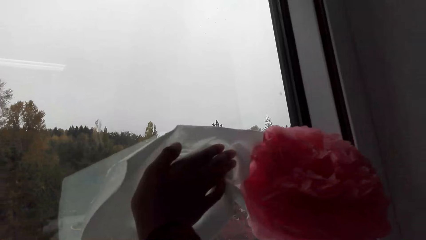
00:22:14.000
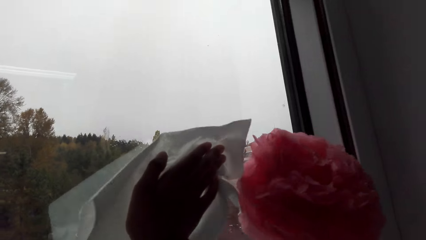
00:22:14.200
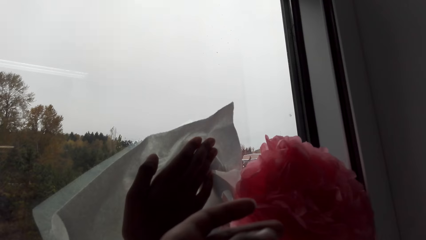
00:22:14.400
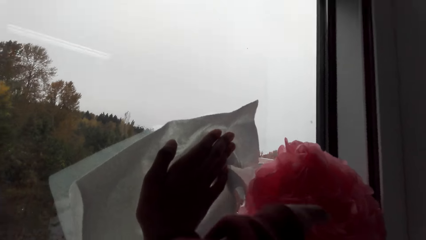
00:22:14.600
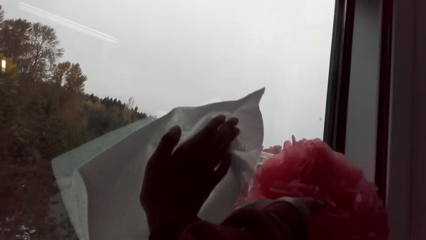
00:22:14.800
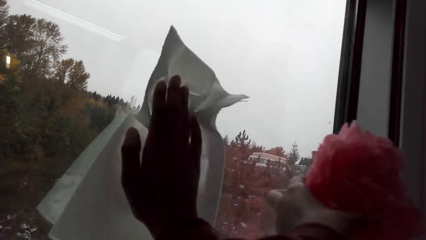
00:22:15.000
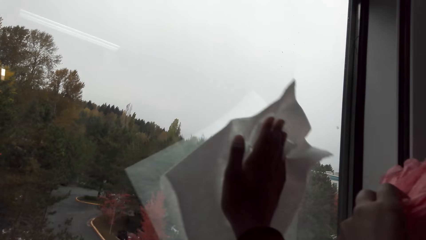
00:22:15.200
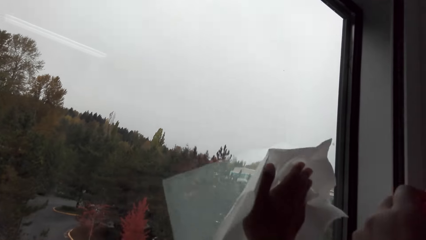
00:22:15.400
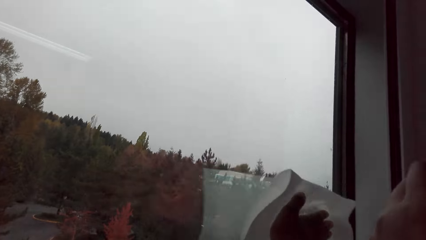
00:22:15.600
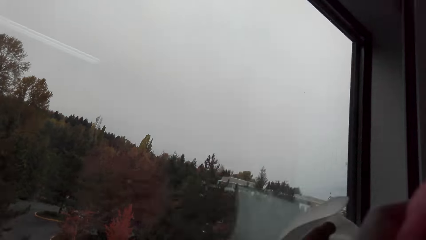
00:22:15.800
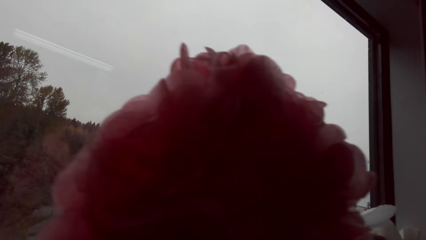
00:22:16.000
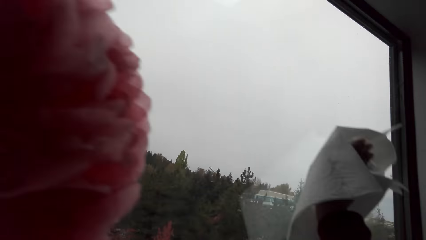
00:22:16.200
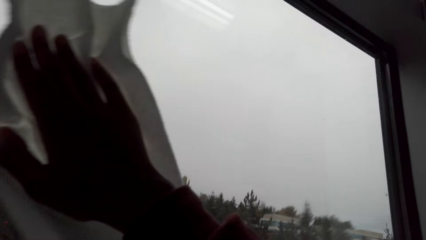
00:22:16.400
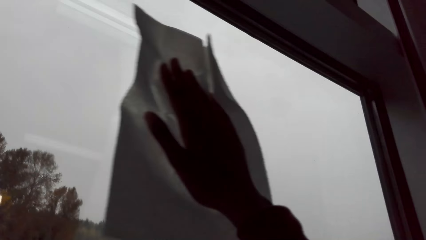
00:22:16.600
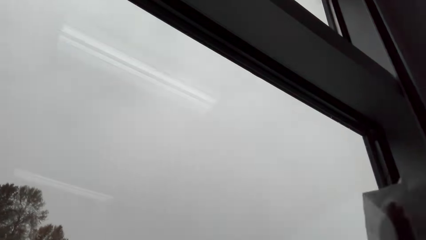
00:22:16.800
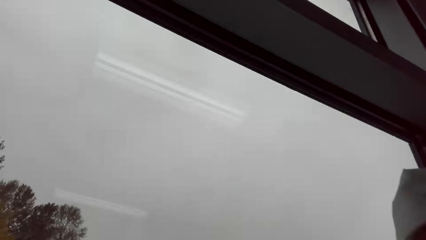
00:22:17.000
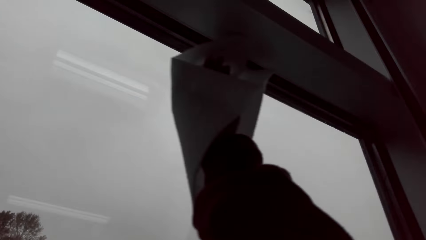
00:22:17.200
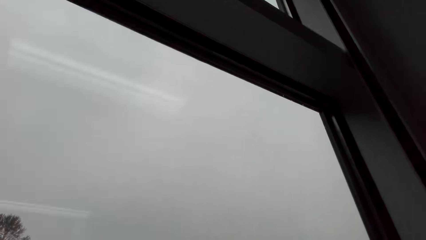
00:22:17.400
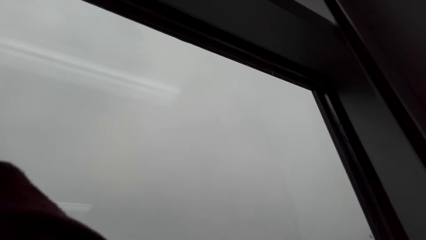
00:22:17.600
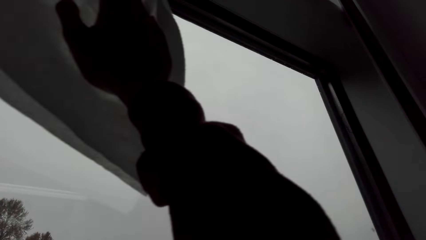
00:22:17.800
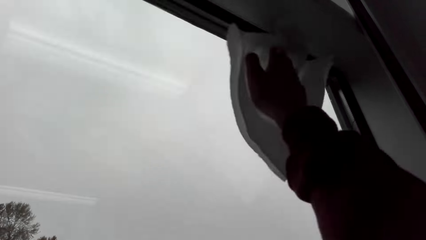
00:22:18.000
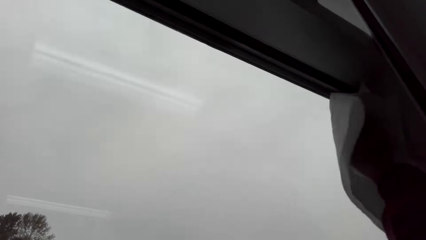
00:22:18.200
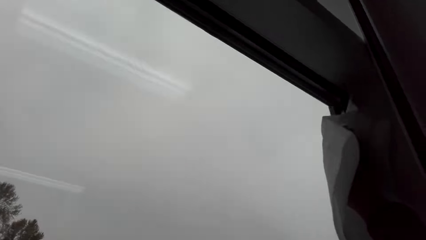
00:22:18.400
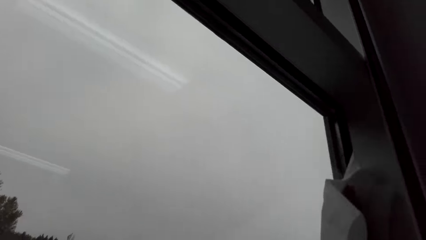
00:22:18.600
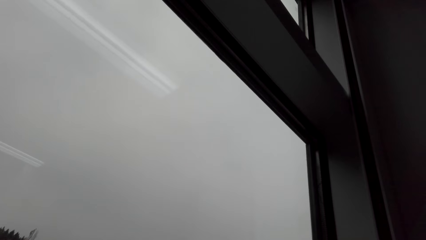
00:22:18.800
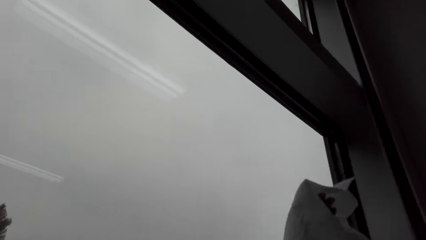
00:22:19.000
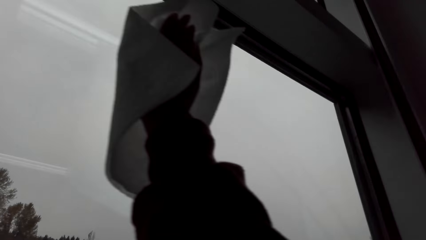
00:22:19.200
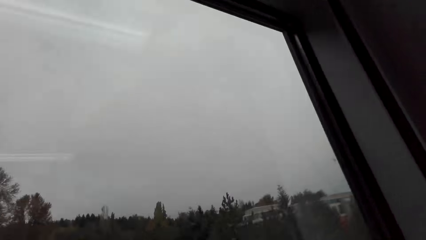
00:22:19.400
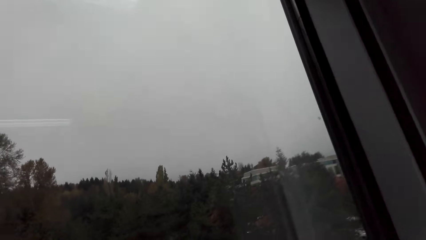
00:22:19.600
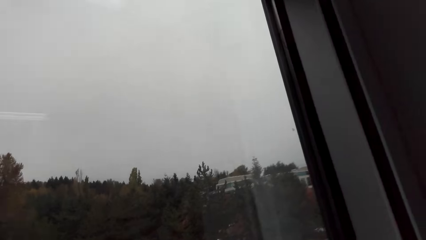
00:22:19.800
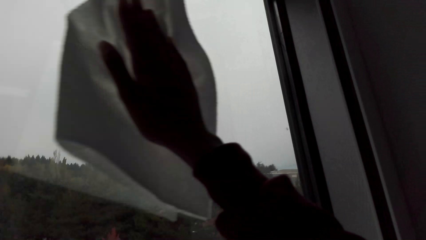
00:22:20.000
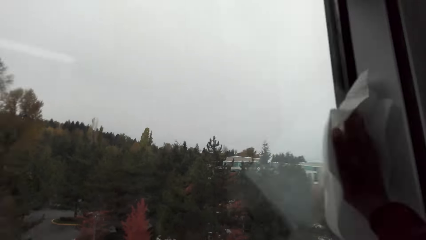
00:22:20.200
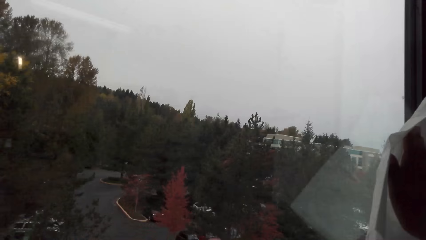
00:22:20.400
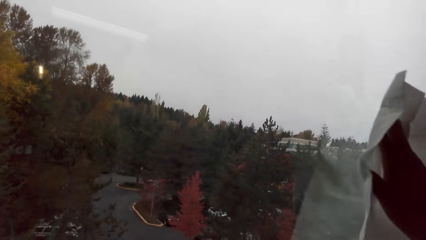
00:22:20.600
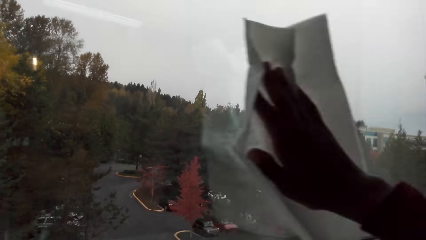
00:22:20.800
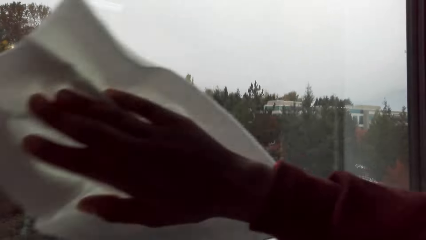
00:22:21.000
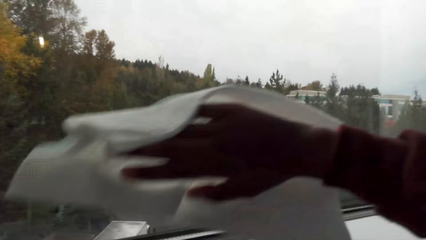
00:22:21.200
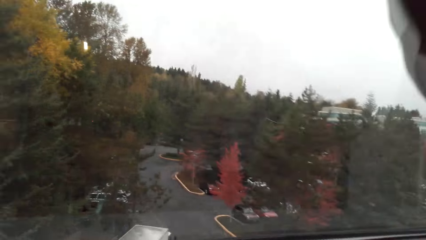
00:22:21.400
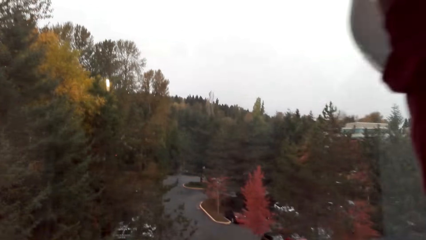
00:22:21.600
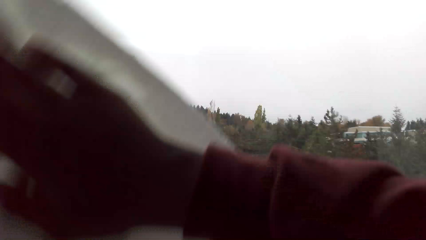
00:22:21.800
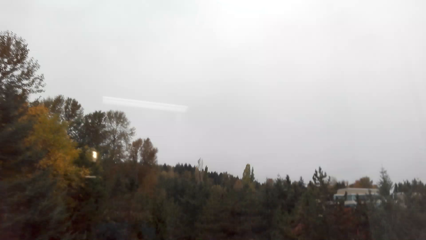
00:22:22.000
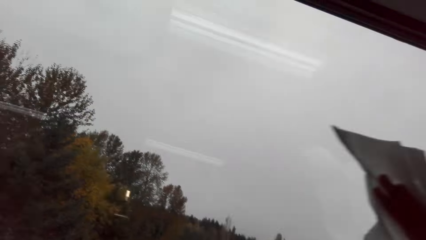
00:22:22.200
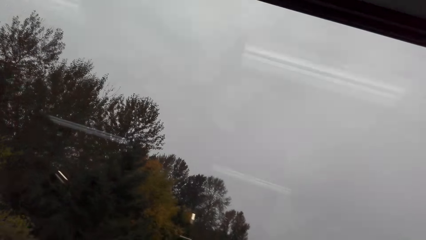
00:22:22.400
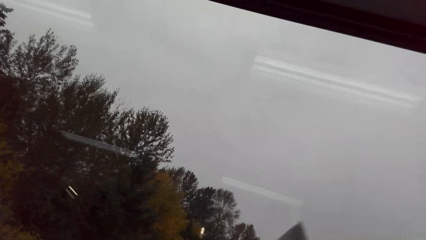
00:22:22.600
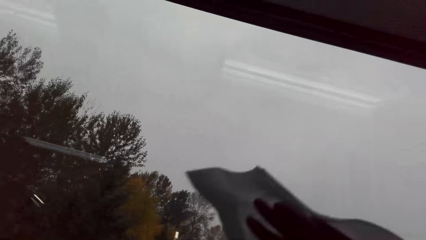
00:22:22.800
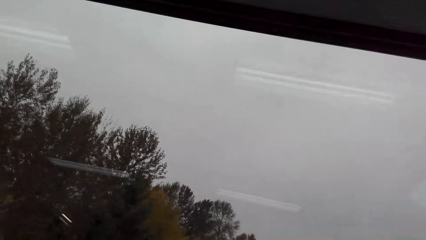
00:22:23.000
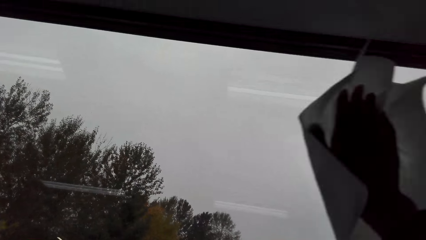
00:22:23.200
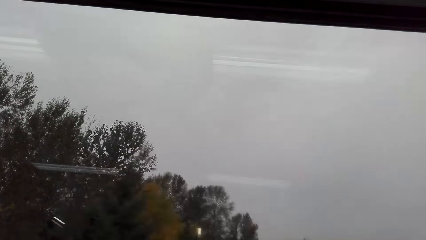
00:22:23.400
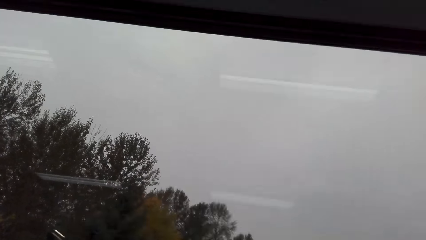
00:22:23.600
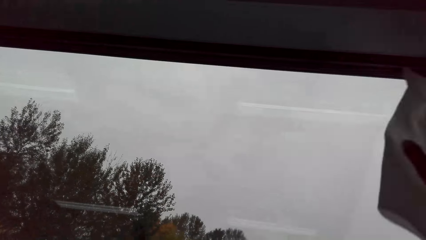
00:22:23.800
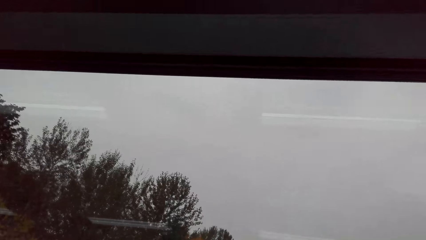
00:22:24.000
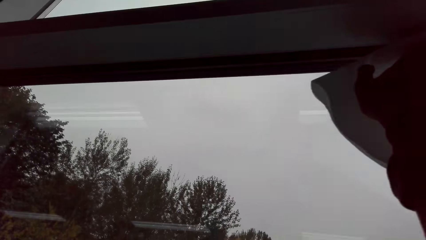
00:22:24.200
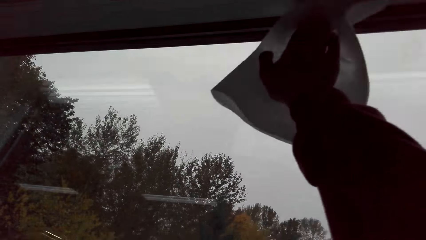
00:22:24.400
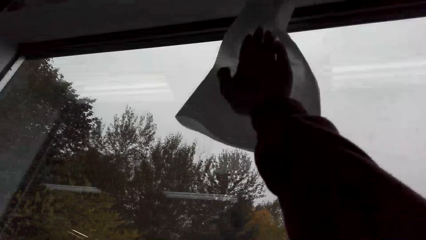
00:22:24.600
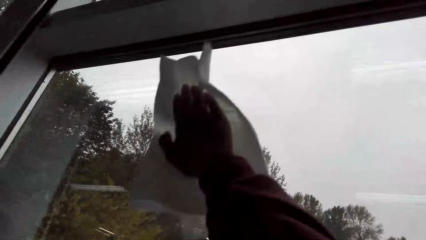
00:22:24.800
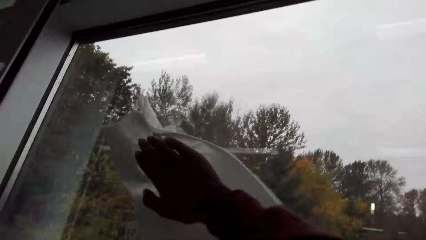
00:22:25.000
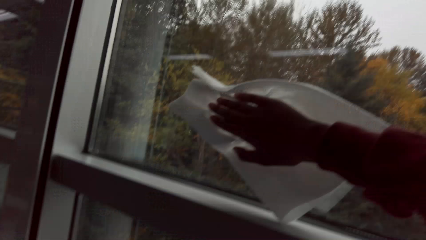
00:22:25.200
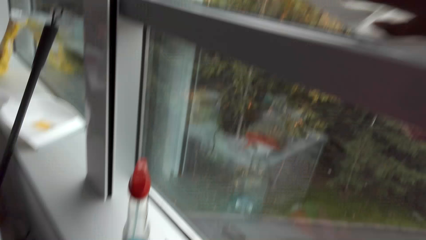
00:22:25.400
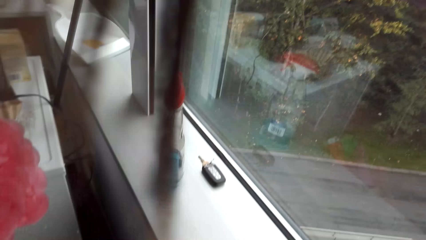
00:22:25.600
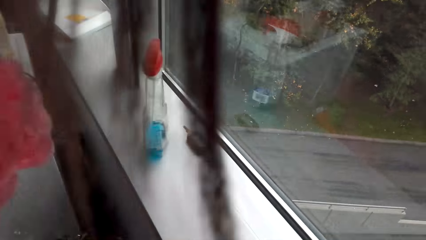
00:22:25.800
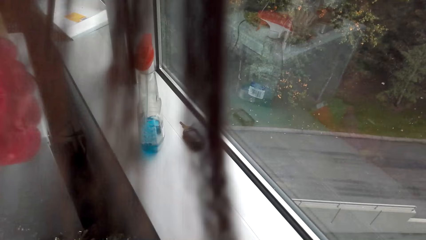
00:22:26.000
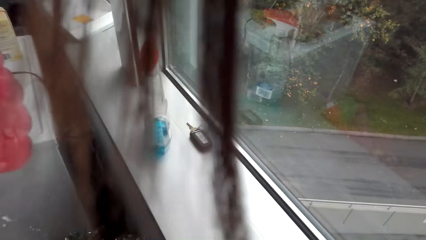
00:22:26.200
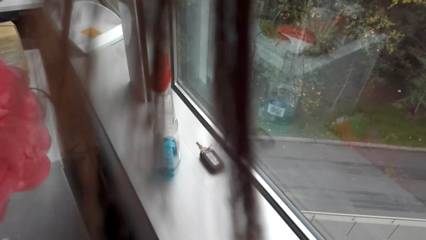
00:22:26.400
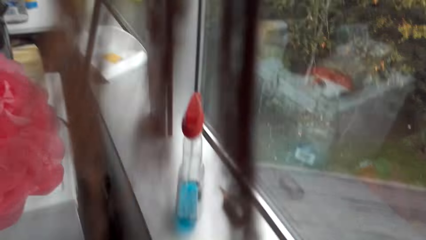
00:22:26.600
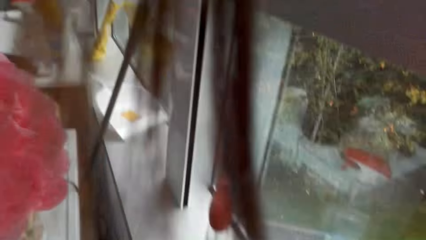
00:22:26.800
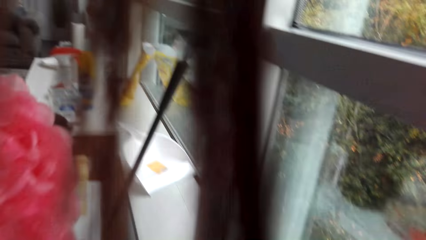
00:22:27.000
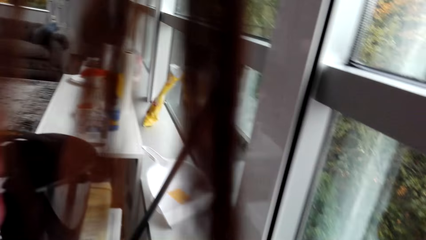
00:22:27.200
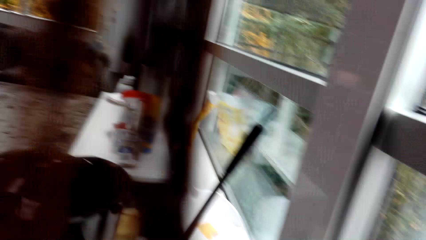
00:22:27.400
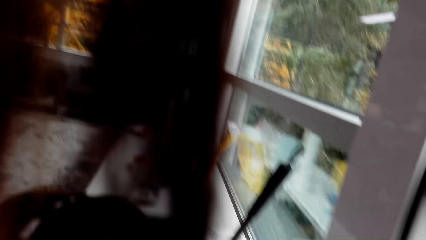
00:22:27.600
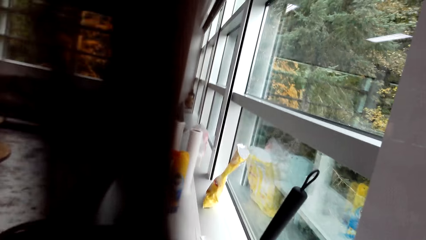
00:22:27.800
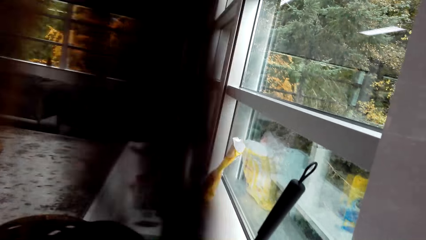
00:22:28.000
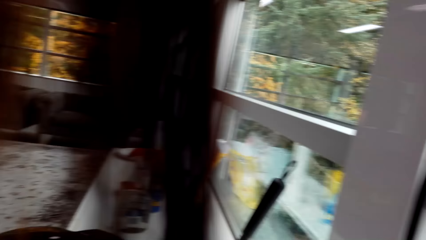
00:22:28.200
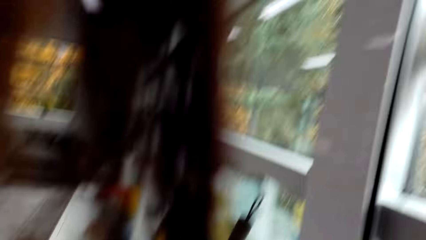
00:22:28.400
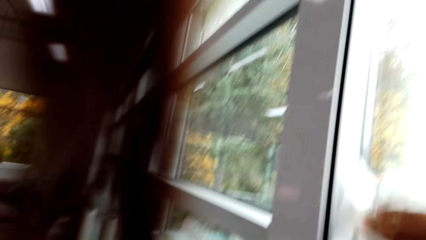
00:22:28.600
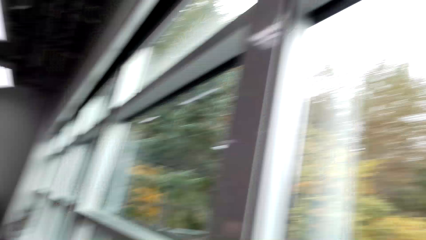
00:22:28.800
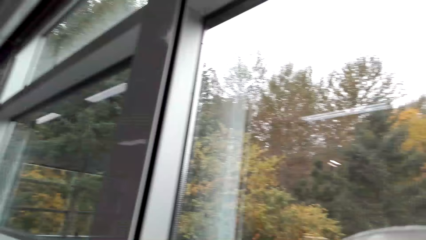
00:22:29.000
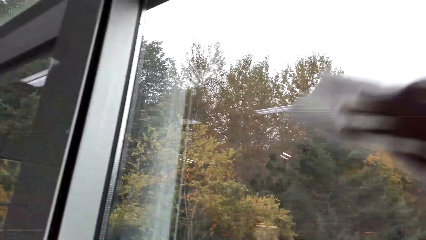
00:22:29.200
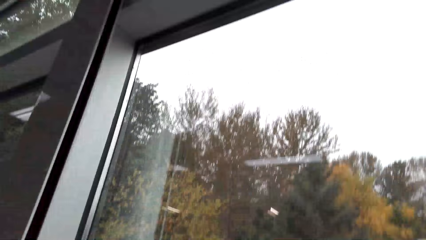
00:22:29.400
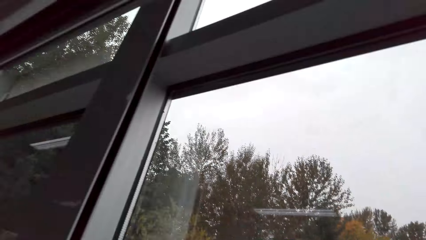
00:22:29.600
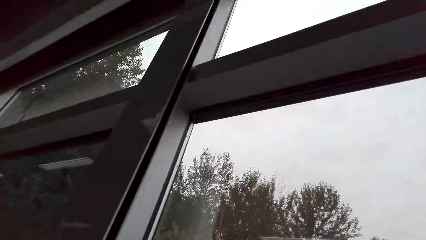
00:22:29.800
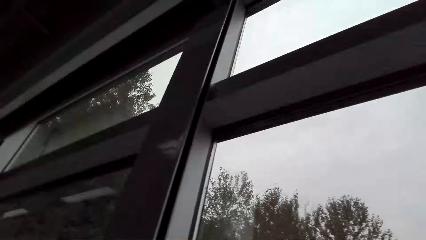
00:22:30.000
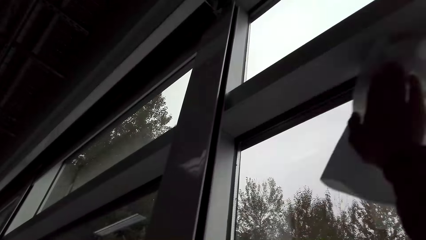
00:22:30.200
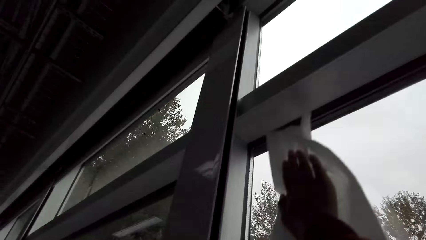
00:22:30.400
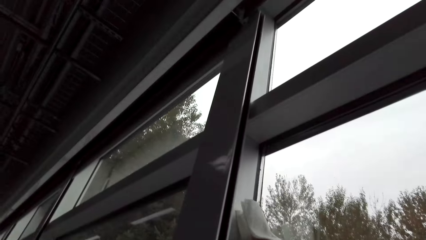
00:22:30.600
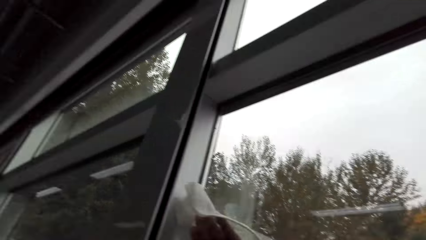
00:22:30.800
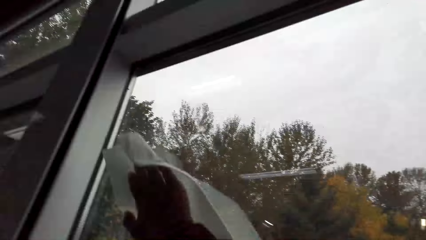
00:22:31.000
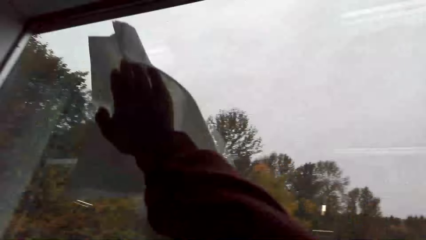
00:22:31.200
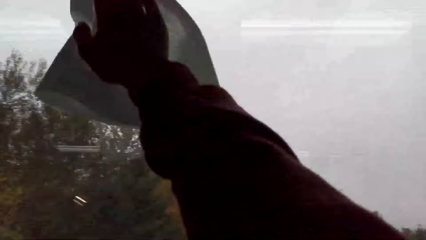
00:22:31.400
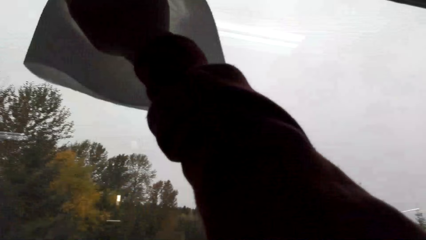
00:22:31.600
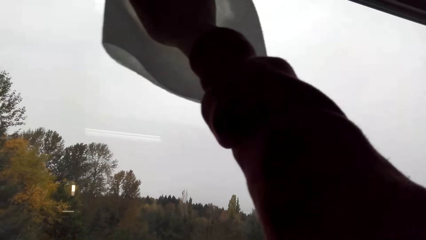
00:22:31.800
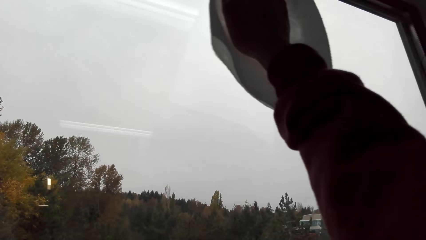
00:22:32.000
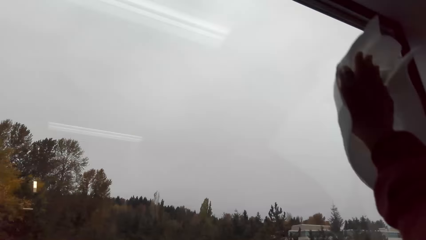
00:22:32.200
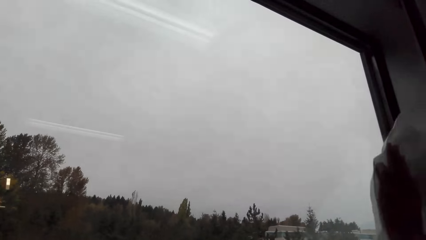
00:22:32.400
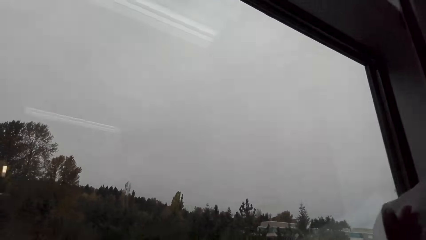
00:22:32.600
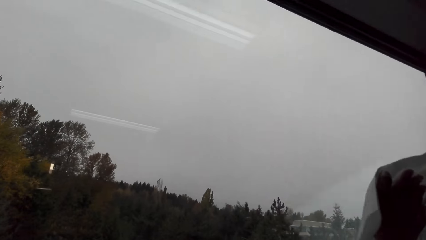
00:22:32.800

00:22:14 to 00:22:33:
The camera wearer picks up a decoration from the window. They wipe the window. They stare at the sprayer. They wipe the window.
